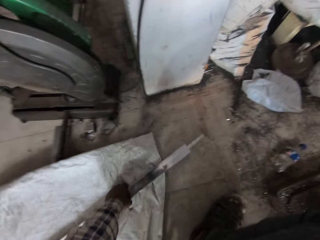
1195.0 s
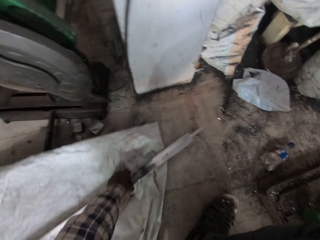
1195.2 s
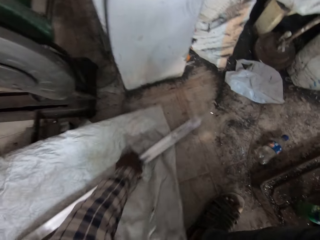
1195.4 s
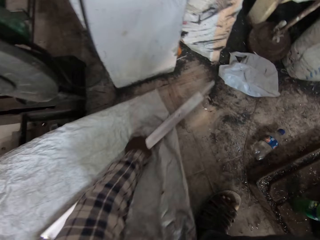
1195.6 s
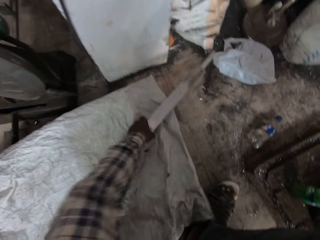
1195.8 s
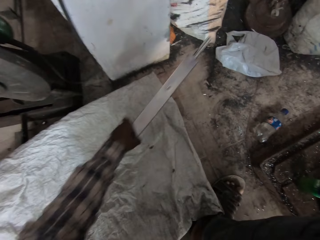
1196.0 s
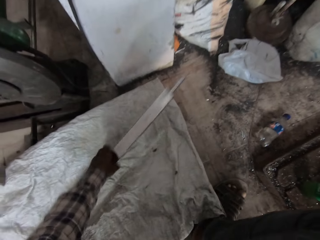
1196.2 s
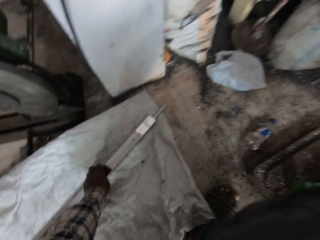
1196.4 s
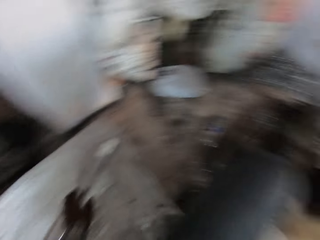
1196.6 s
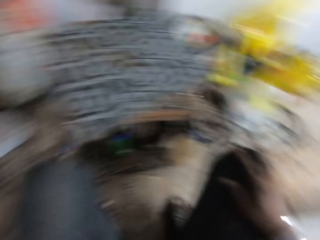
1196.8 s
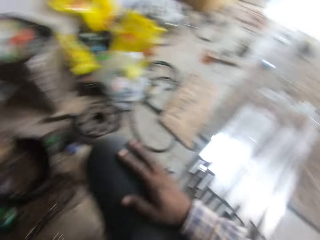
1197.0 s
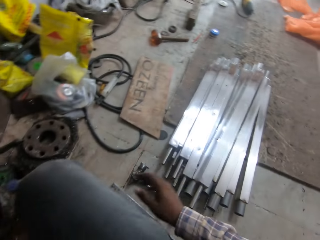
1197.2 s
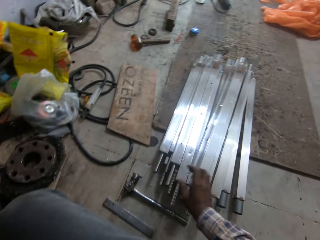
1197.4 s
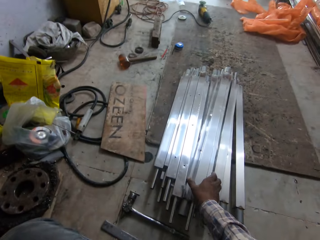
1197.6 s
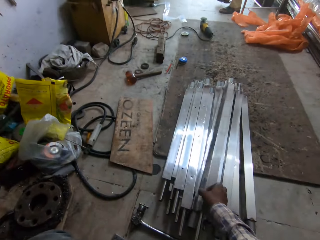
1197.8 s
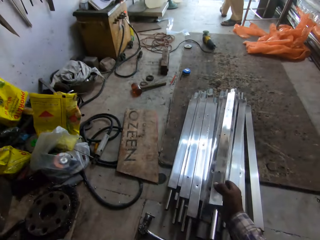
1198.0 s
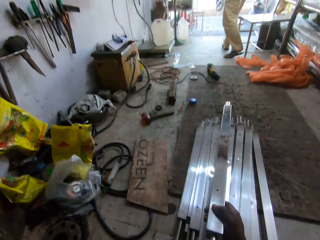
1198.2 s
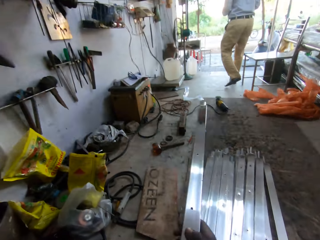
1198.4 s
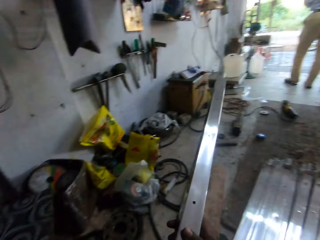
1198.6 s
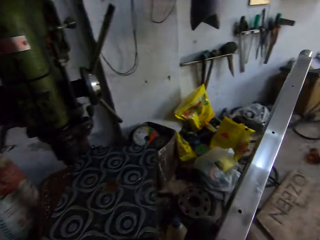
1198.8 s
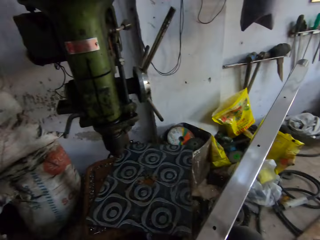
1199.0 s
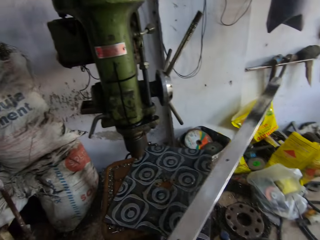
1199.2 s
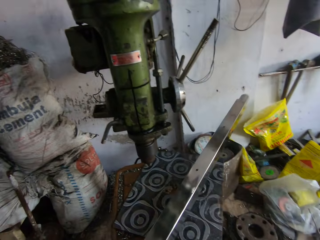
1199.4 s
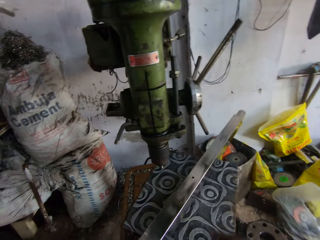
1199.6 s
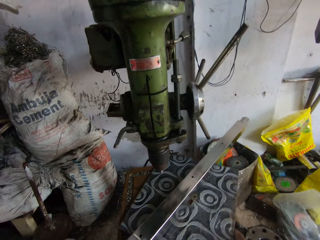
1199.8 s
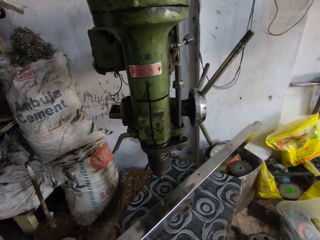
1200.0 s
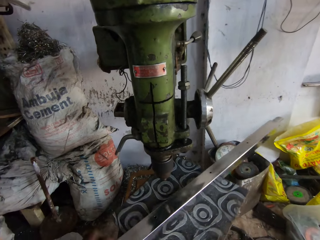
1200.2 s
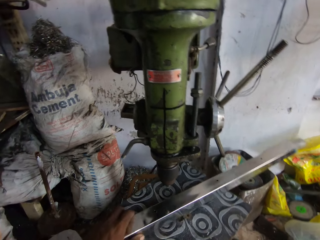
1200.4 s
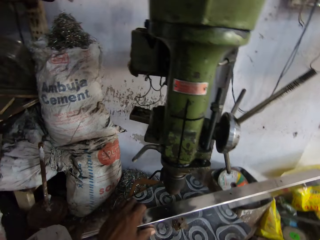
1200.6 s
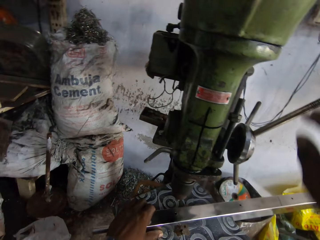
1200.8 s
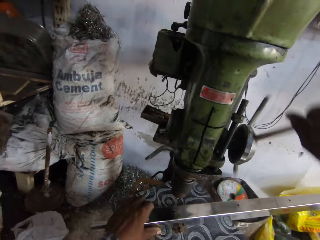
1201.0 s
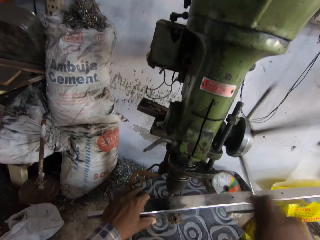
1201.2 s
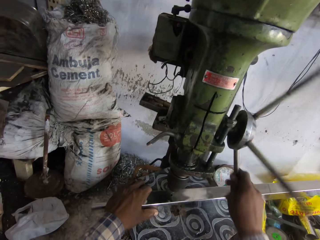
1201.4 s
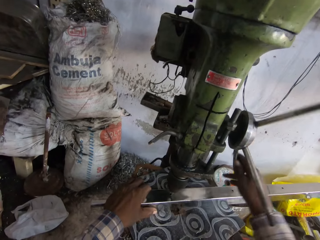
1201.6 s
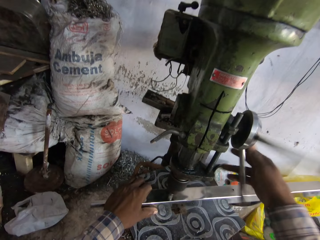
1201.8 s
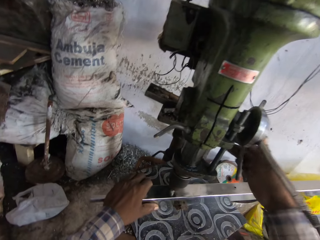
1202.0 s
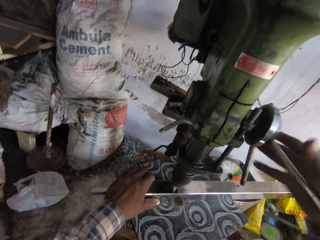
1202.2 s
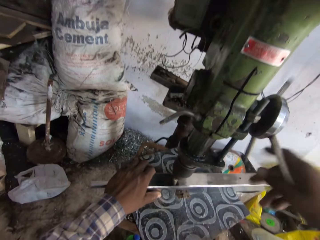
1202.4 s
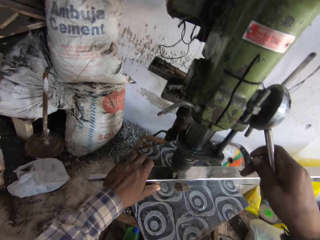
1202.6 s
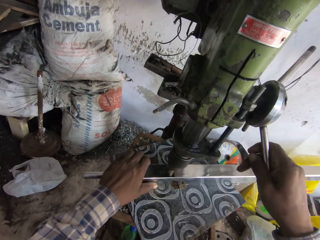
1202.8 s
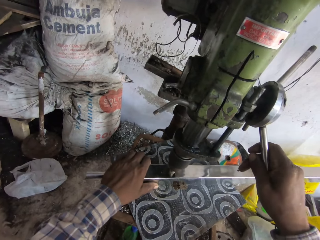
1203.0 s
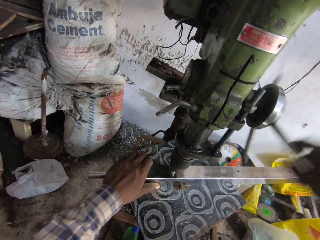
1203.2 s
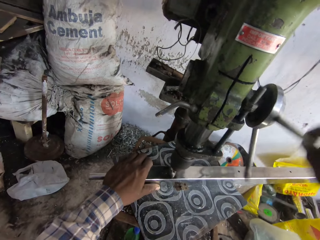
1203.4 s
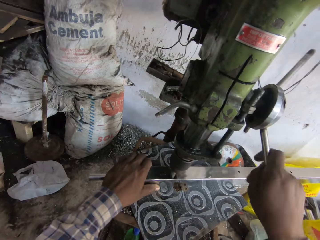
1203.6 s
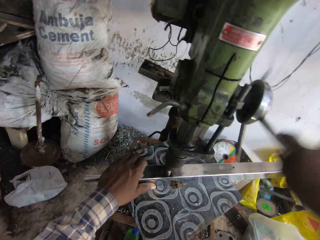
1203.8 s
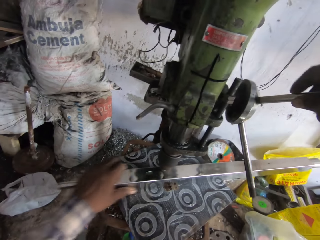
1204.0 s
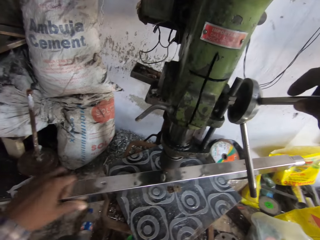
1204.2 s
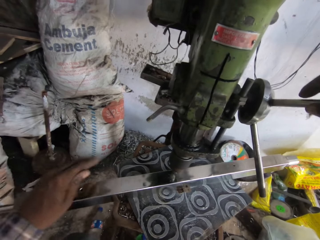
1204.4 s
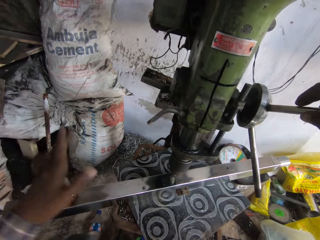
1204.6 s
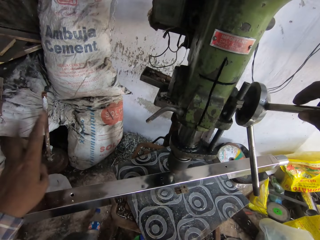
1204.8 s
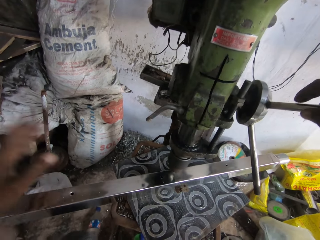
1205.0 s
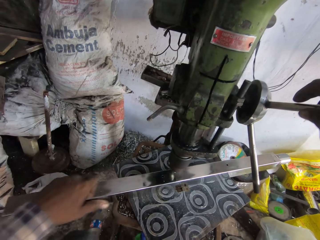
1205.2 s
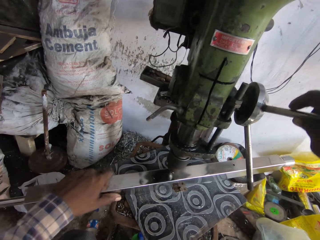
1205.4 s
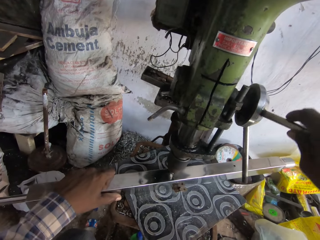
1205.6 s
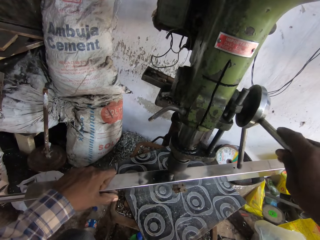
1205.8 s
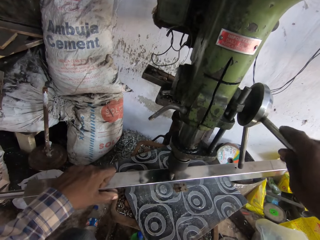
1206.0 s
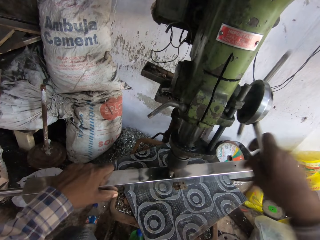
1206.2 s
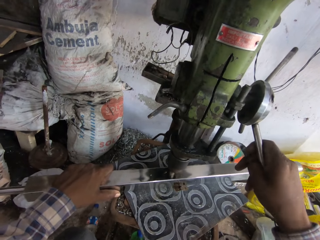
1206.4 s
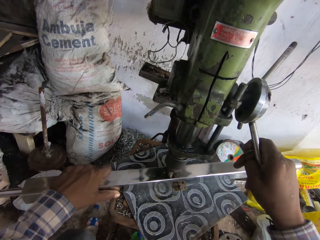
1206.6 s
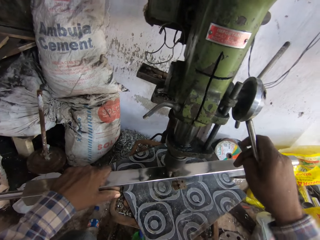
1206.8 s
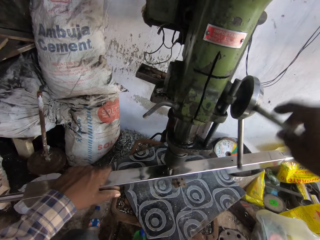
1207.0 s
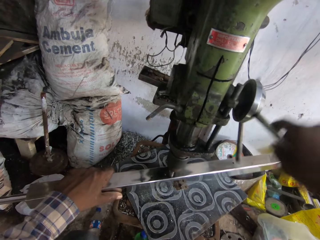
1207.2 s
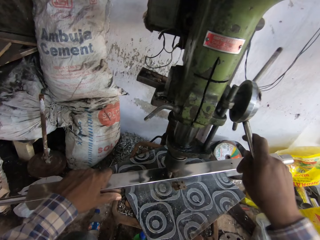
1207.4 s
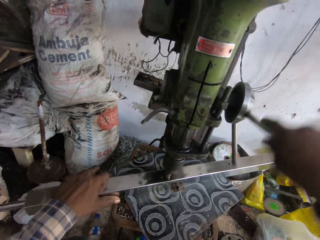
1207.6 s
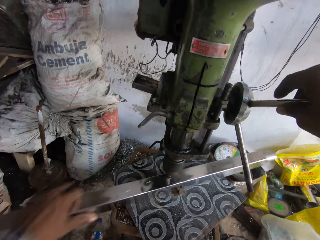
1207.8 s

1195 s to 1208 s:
The camera wearer drops the metal rod on the ground or sack with his left hand. He moves the sack. He looks around. He picks a metal rod from the ground with his right hand. He places the metal rod on the table or mat with both hands. He turns the quill feed on the drill with his right hand. He holds the wheel. He drills holes on the metal. He moves the metal rod on the table with his left hand. He turns the quill feed on the drill with his right hand.

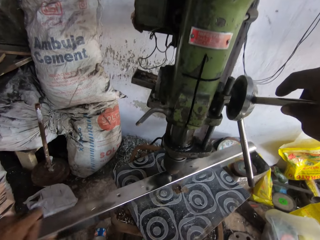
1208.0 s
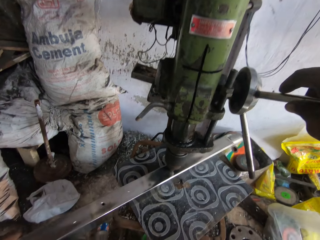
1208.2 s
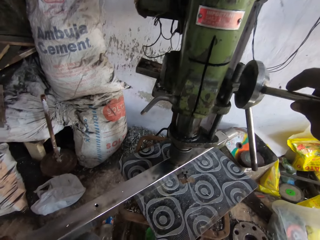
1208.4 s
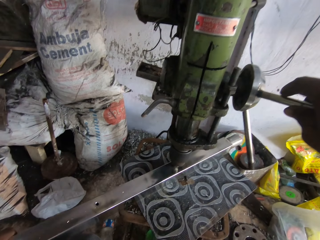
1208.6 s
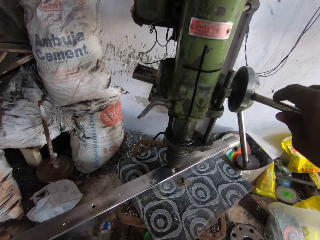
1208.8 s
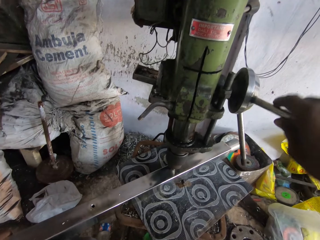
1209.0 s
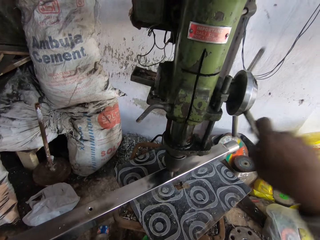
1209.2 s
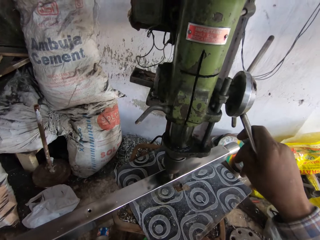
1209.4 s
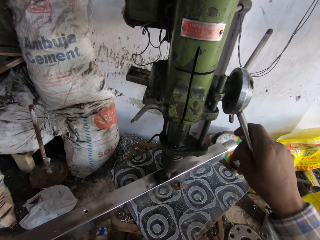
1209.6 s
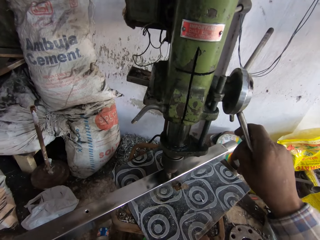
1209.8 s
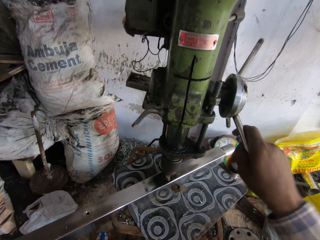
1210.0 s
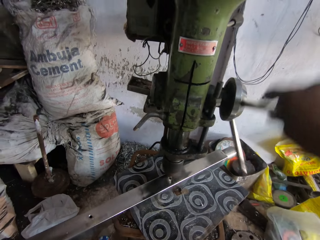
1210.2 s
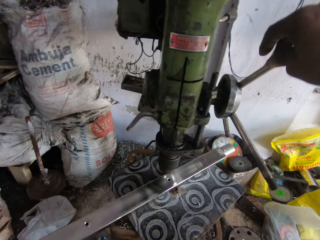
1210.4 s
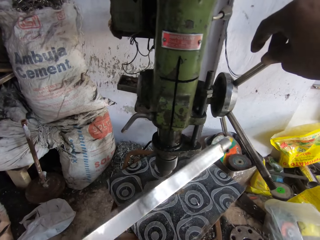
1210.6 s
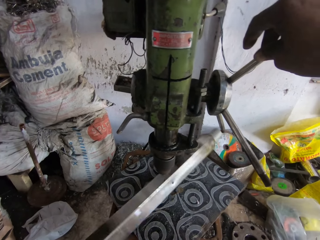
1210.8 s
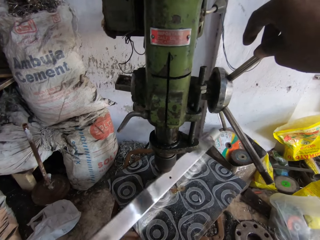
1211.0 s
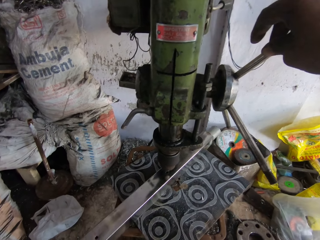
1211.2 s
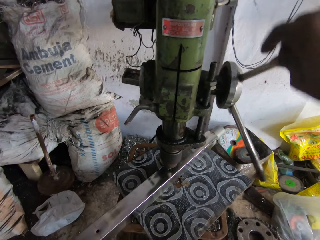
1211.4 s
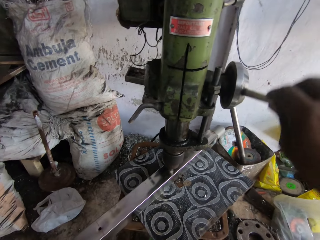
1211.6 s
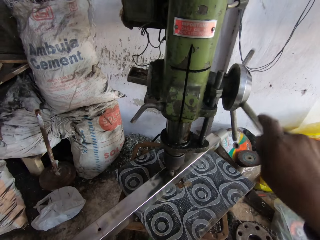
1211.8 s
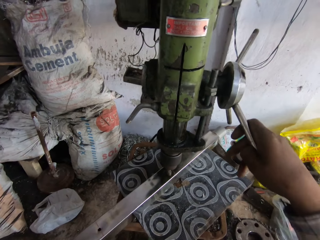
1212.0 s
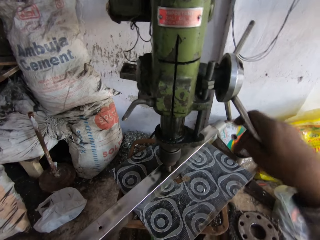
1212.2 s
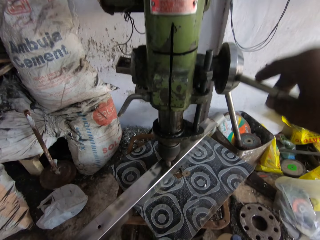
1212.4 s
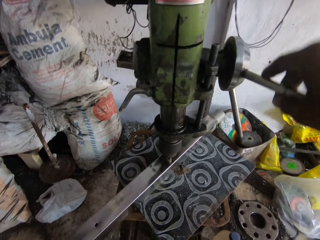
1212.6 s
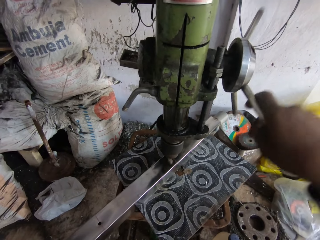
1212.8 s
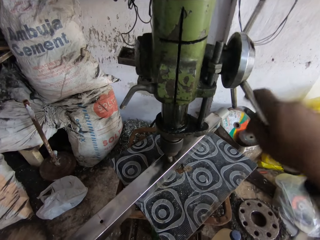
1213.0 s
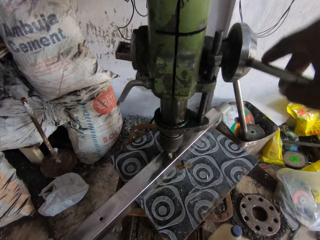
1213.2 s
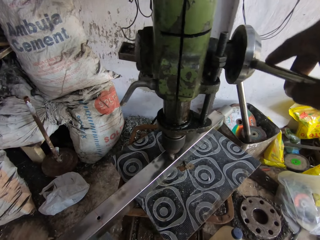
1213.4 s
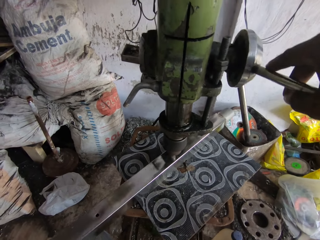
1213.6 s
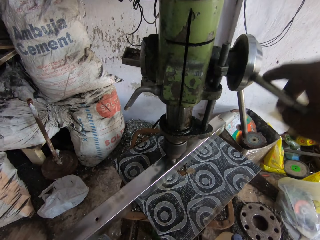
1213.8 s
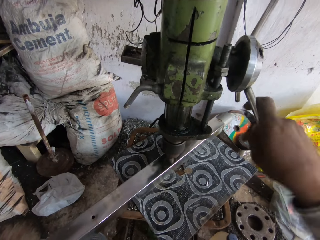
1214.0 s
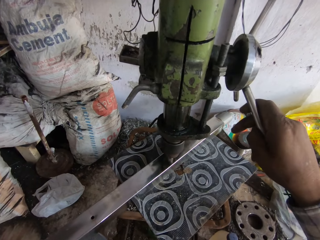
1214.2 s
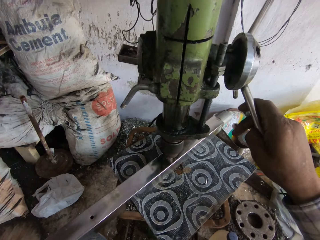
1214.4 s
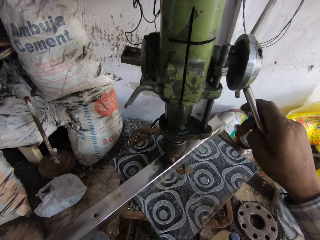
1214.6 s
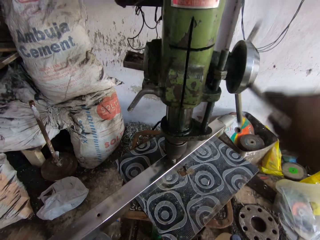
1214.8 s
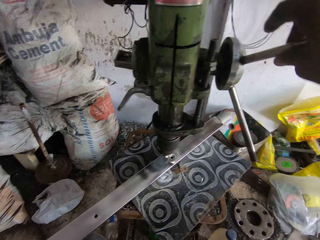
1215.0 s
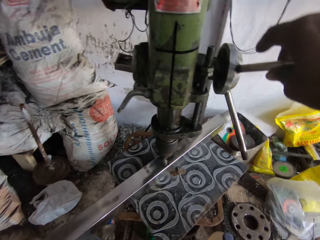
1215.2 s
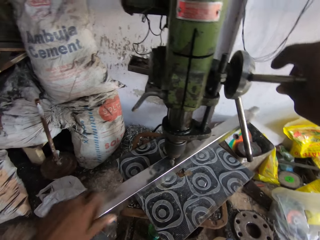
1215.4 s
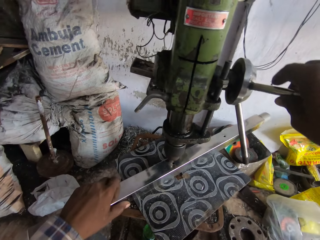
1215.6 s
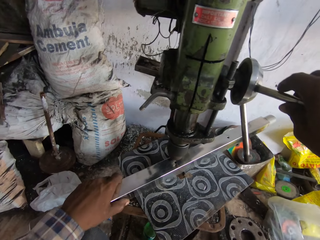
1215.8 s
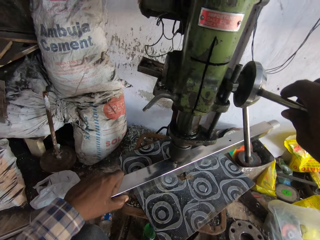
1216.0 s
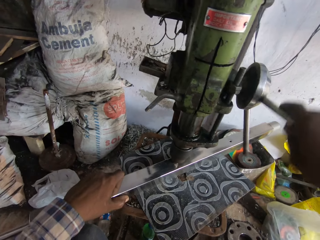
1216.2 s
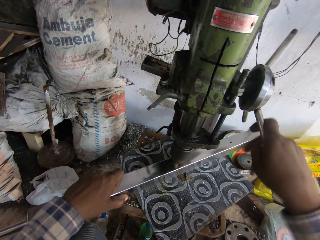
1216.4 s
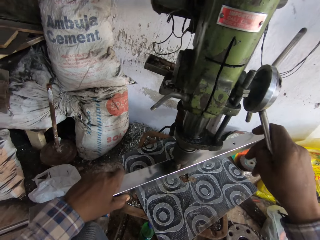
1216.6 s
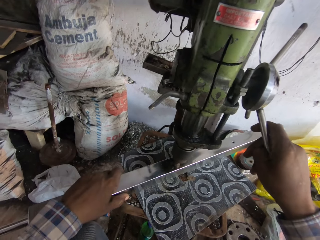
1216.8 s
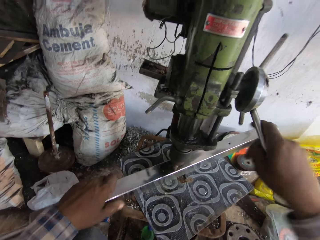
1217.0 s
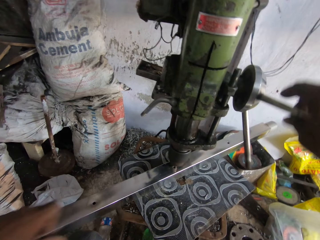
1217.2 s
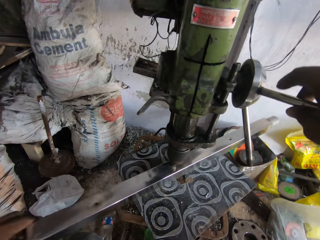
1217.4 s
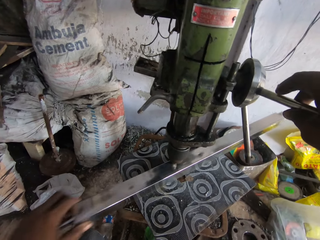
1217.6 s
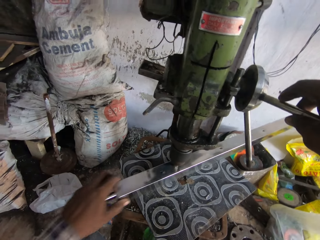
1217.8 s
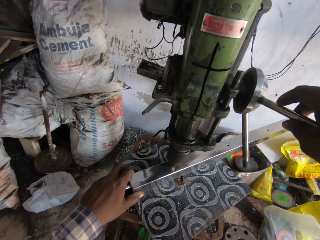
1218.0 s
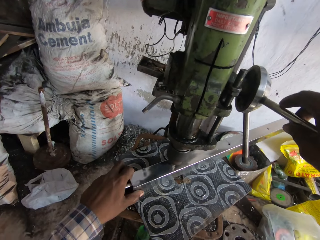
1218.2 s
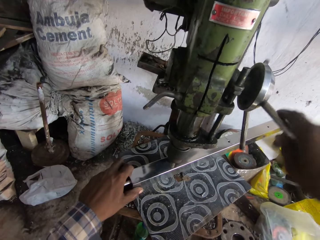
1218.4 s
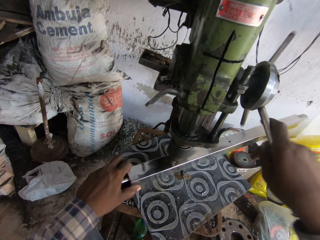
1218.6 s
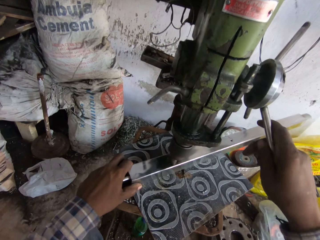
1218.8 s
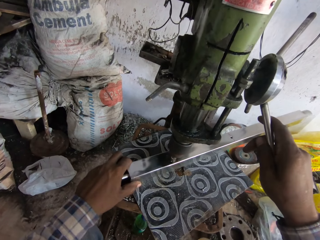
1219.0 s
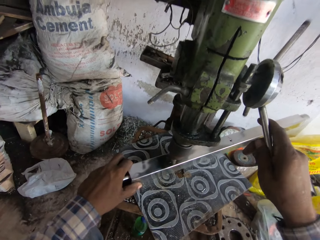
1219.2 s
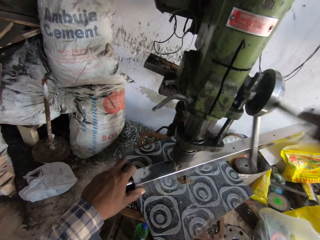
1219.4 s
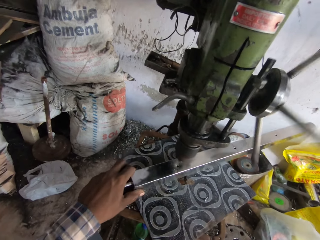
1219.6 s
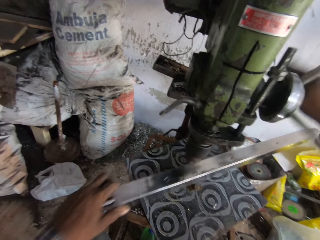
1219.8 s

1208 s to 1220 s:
The camera wearer moves the metal rod on the table with his left hand. He turns the quill feed on the drill with his right hand. He flips the metal rod on the table with his left hand. He drills holes on the metal and holds the wheel. He turns the quill feed on the drill with his right hand. He moves the metal rod on the table with his left hand. He turns the quill feed on the drill with his right hand. He moves the metal rod on the table with his left hand. He turns the quill feed on the drill with his right hand.
